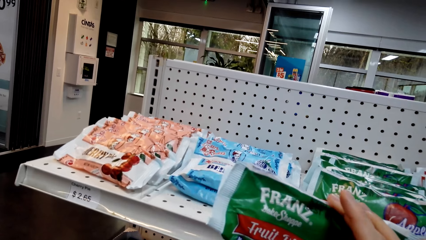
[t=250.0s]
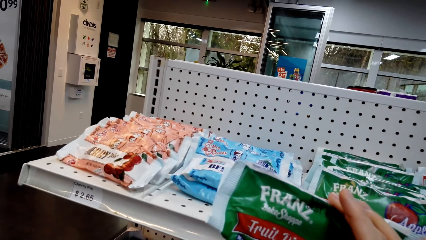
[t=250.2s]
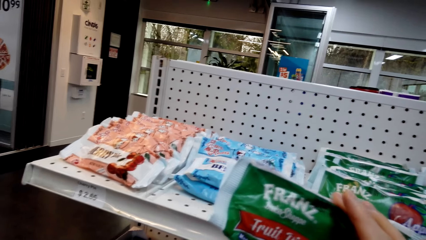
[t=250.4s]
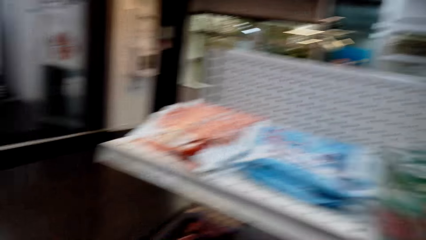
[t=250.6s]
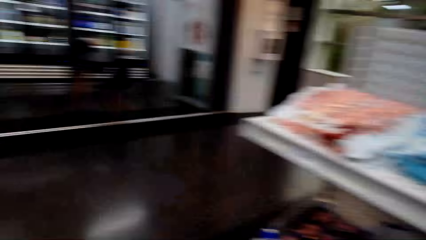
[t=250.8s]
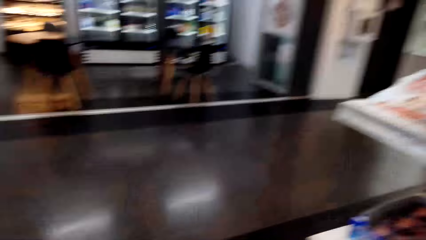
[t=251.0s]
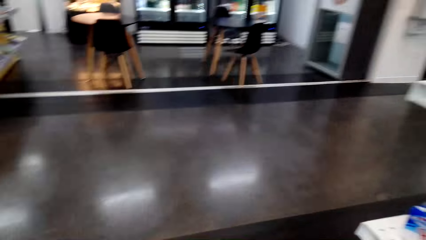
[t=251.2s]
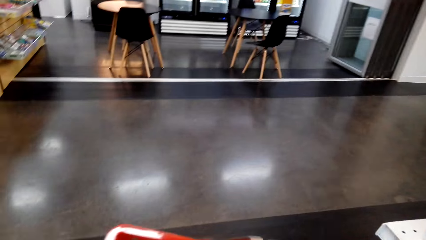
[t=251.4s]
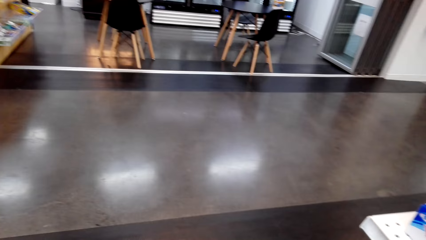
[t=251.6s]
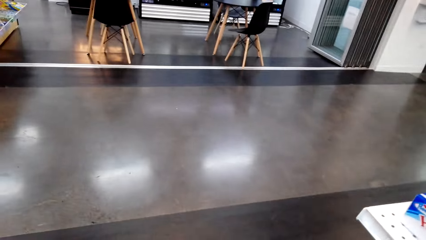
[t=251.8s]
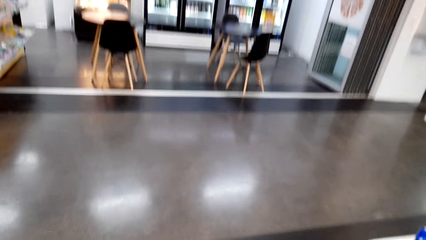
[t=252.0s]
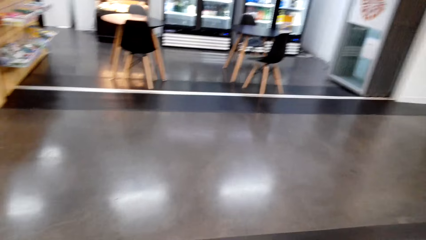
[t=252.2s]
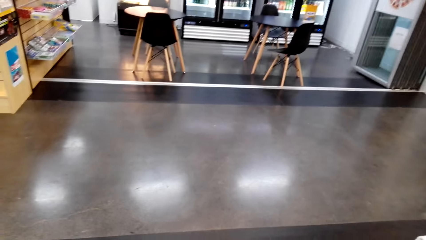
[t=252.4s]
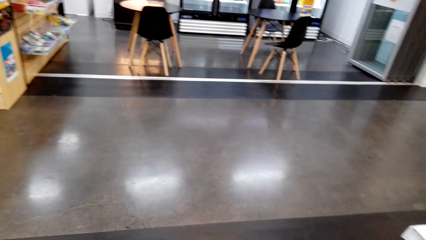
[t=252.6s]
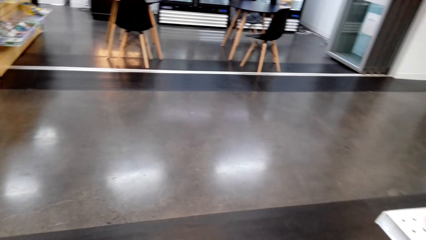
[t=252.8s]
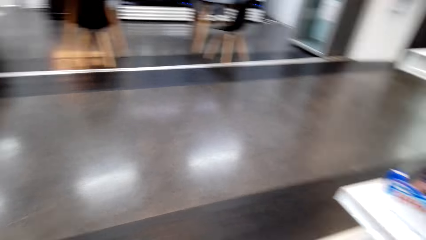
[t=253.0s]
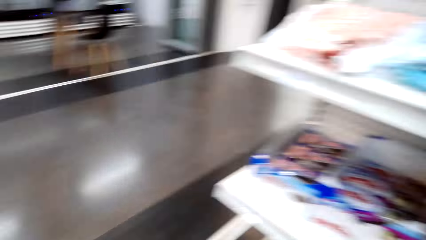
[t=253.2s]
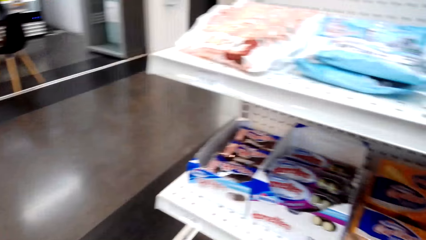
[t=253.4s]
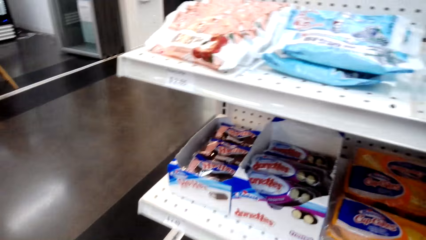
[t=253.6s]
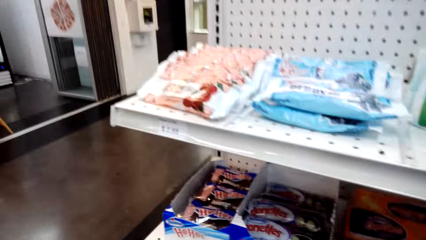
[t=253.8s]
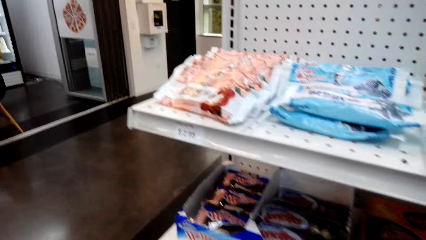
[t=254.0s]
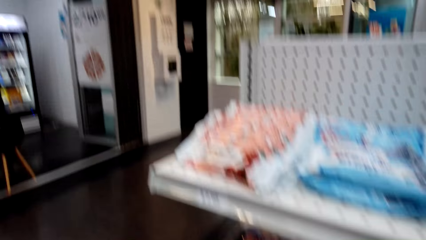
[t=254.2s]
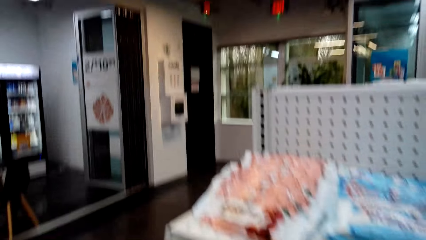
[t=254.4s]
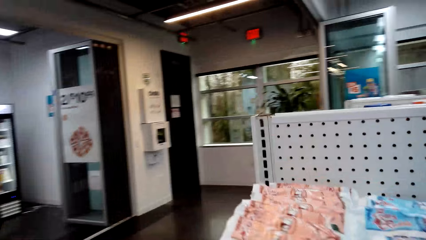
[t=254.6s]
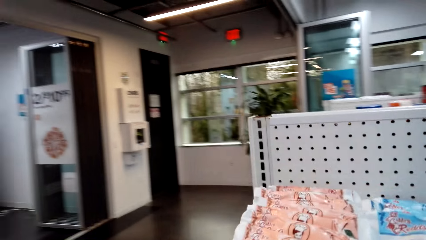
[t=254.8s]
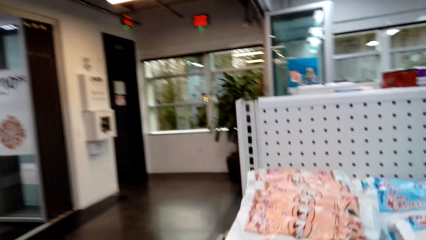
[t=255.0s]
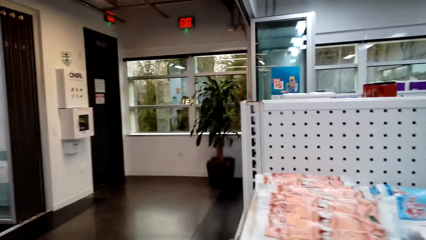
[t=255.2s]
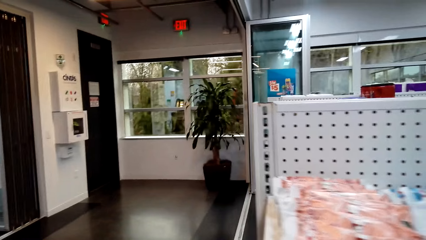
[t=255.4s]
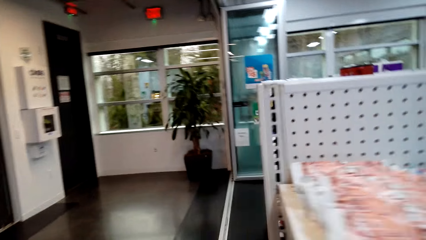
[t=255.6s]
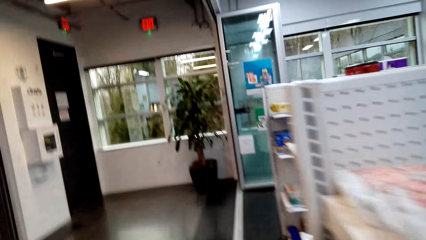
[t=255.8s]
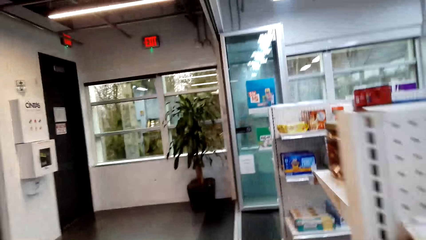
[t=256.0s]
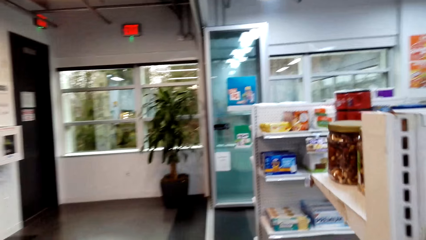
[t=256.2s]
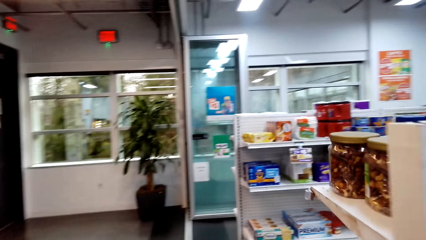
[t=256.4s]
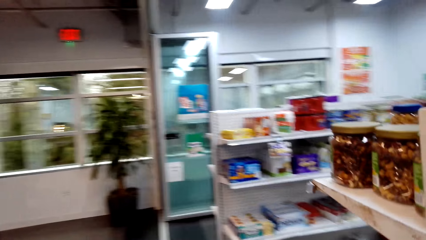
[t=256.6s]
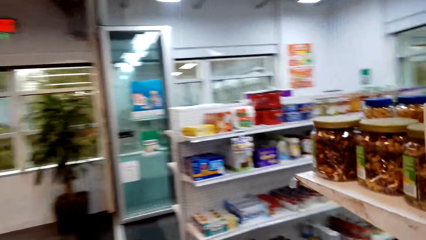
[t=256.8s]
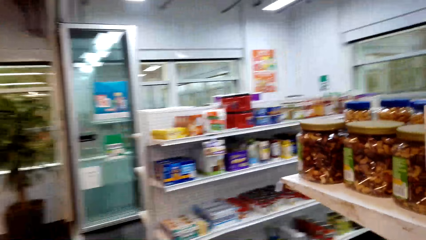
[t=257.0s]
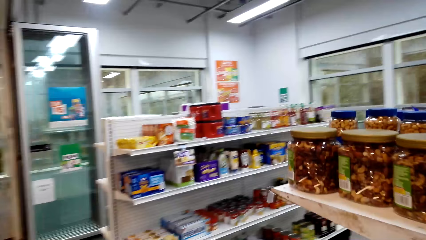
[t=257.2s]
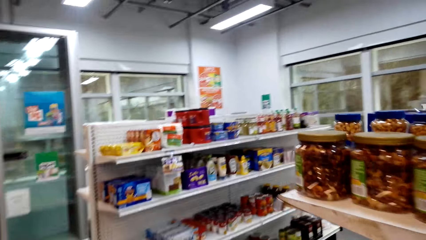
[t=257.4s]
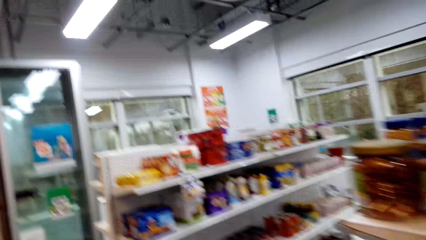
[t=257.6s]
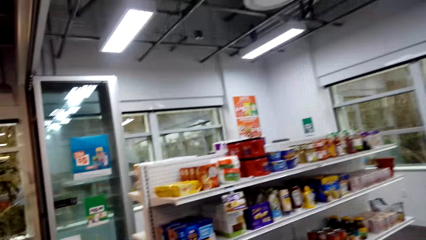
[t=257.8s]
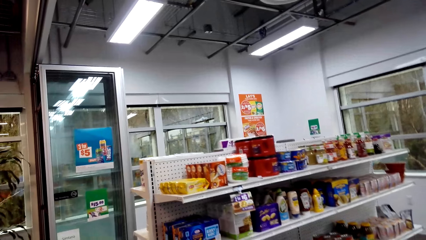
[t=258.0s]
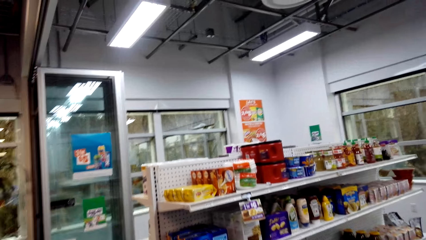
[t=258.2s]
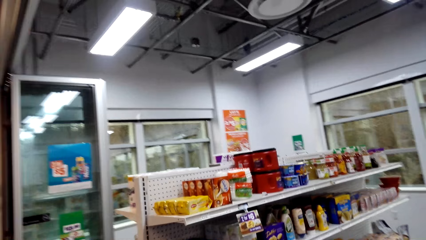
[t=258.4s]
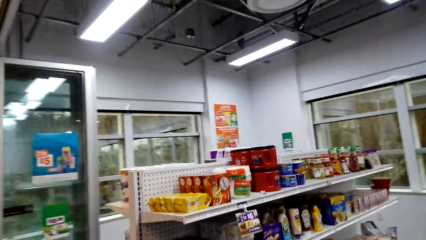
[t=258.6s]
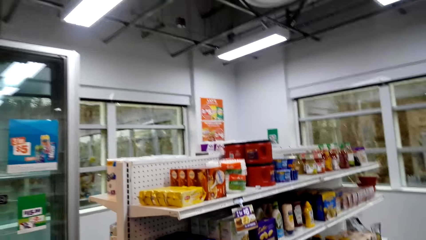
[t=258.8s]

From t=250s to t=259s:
The camera wearer puts something in the cart. They walk around the supermarket.

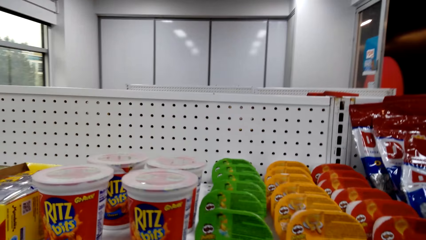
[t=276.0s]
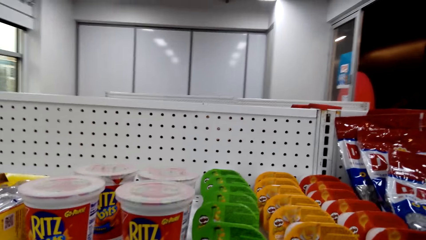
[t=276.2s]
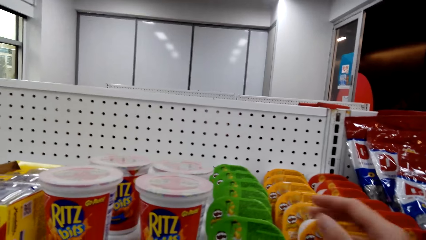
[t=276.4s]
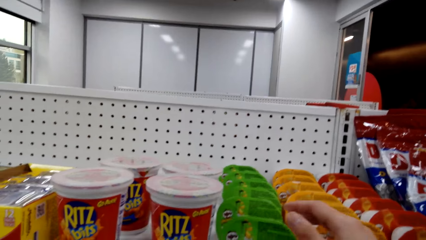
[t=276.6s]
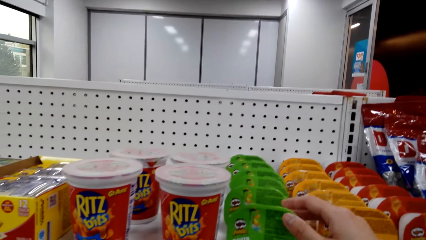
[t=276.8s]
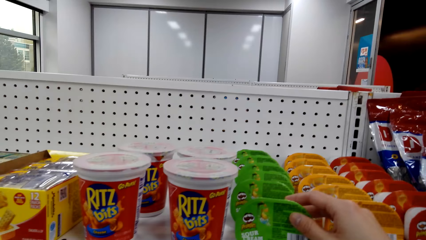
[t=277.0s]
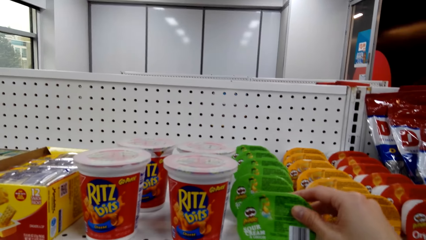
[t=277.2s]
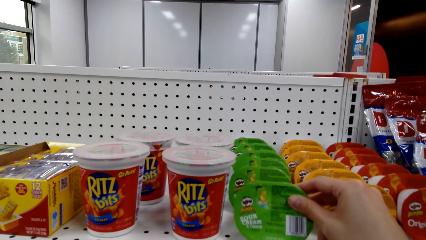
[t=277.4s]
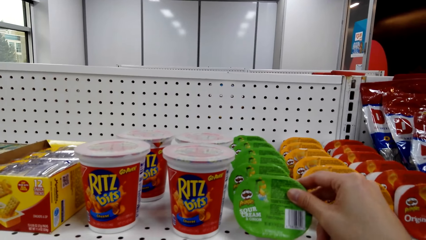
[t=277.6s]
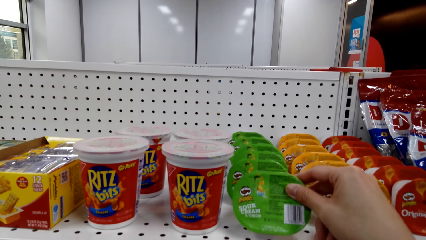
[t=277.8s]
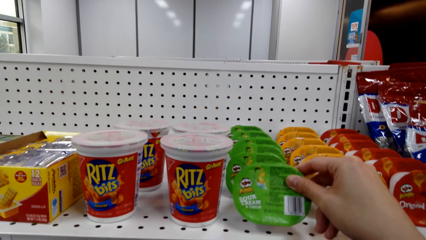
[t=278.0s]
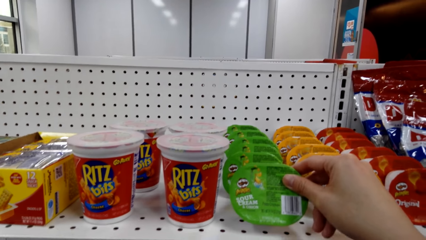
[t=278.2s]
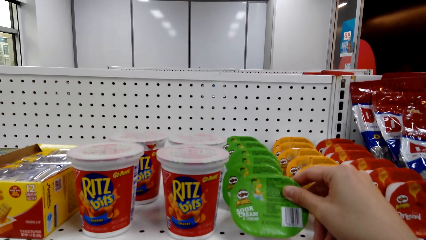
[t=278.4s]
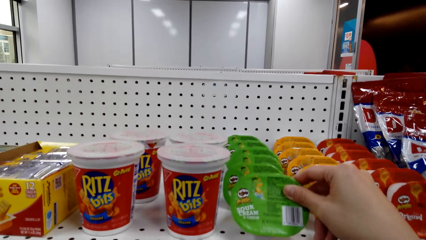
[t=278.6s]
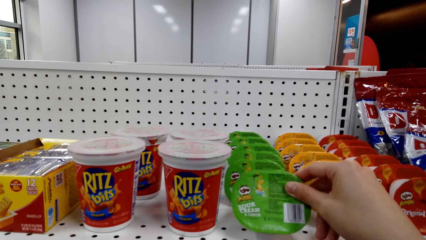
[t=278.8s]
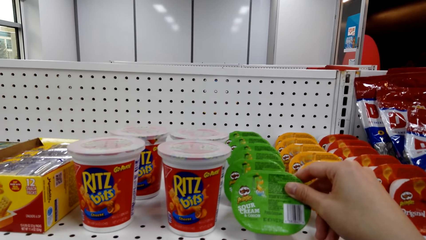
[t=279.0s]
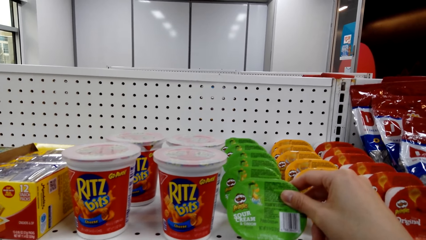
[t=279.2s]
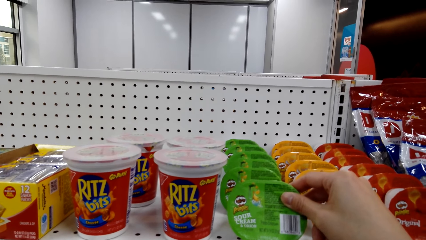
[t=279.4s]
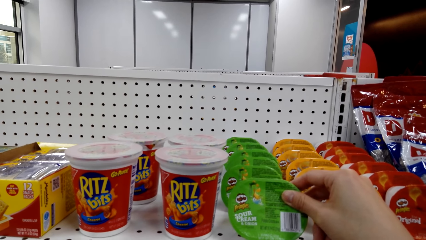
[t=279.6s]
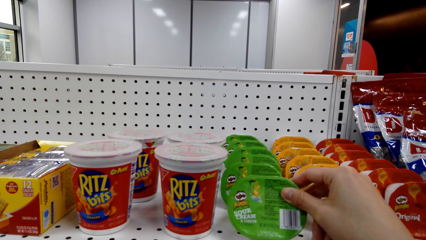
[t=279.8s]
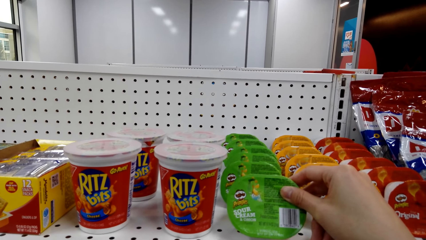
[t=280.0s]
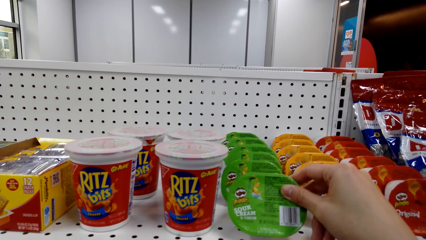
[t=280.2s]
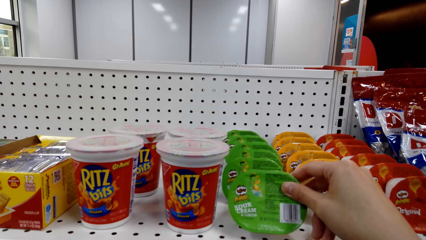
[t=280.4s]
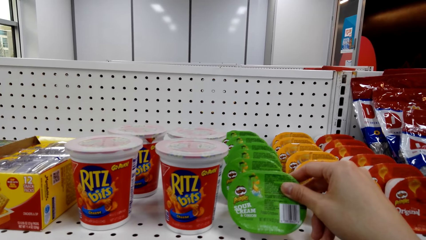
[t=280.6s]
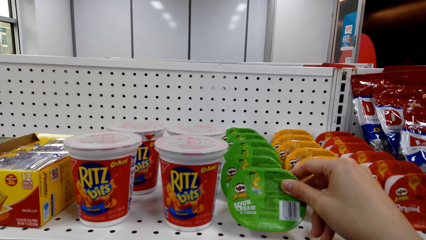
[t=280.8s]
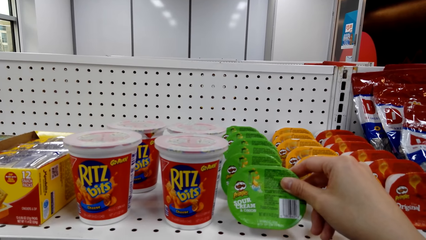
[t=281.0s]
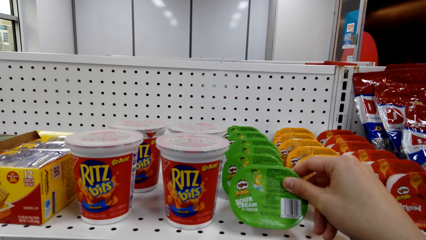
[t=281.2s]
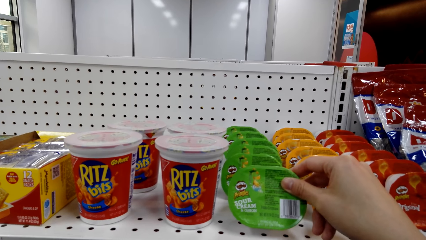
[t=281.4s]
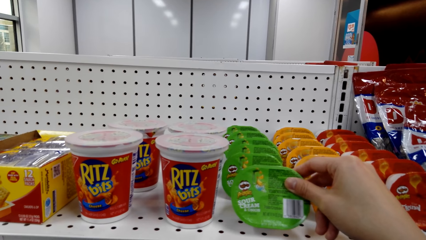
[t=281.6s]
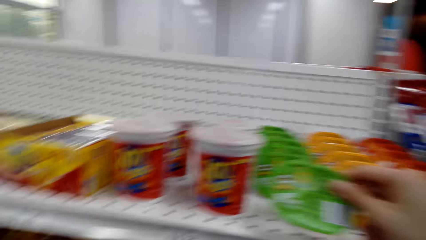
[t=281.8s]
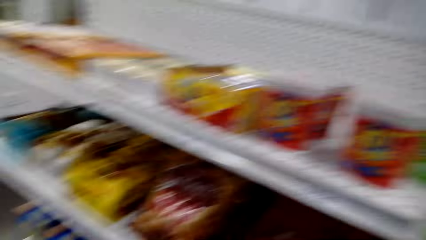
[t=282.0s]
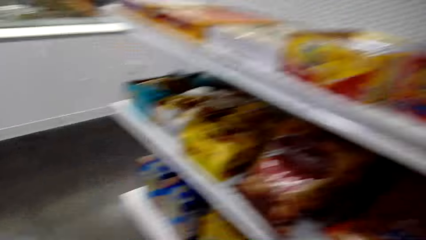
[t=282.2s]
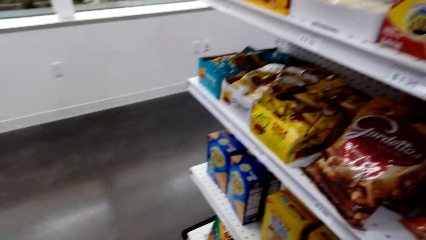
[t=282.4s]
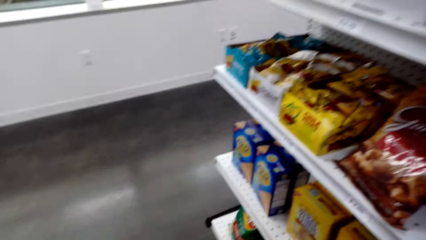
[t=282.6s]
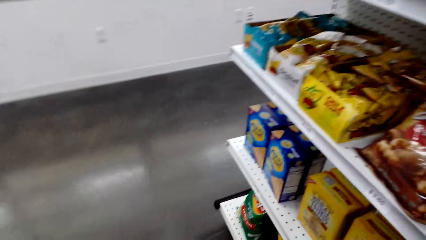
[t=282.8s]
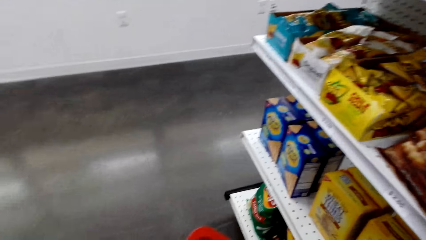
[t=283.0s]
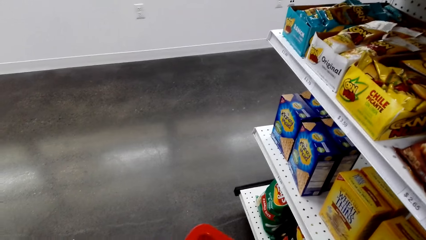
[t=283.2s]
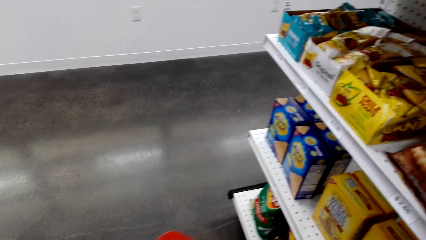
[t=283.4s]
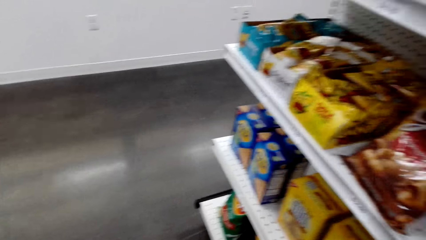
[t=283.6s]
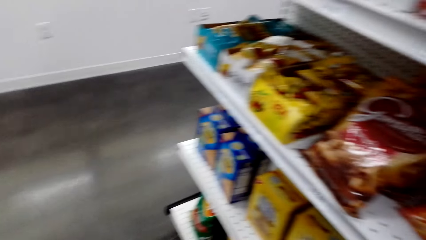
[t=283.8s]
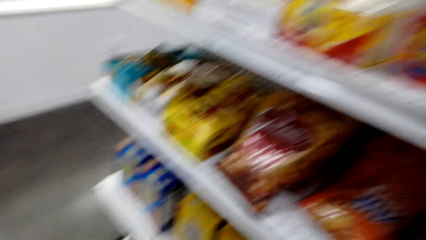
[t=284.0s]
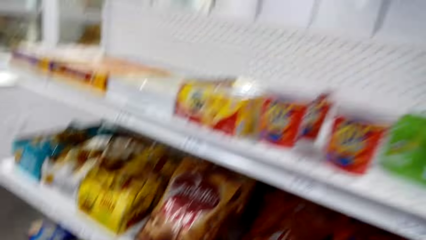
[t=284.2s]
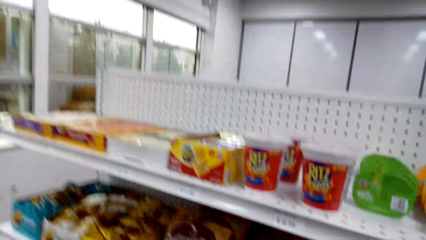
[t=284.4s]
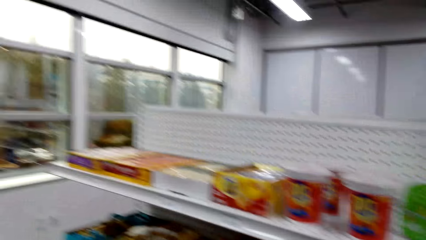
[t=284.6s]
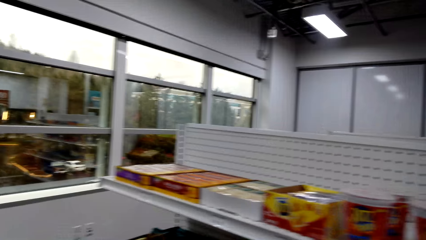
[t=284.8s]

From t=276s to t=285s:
The camera wearer picks up sour cream from the shelf. They put something in the cart. They walk around the supermarket.
